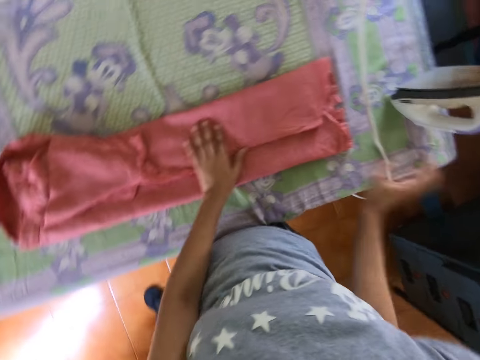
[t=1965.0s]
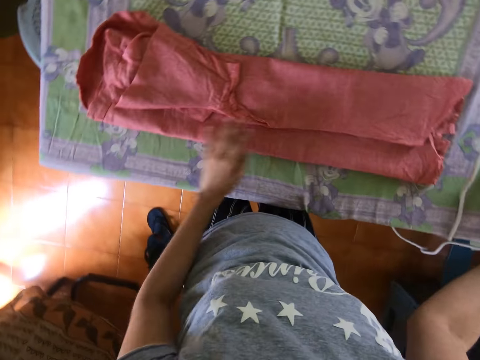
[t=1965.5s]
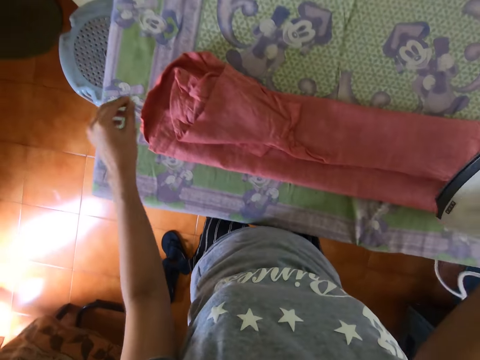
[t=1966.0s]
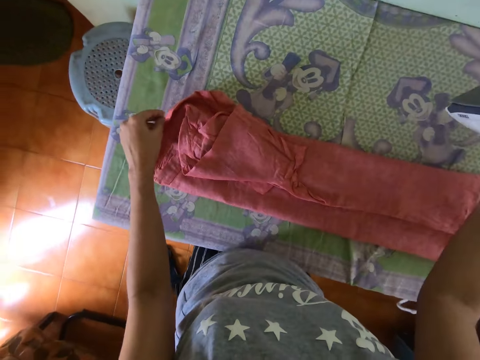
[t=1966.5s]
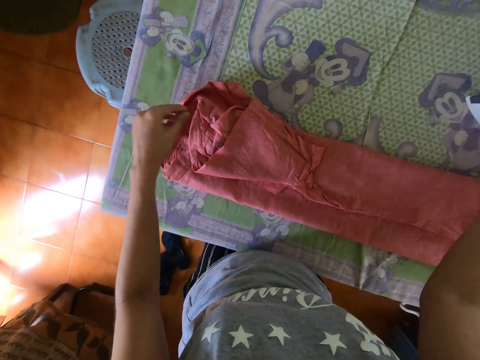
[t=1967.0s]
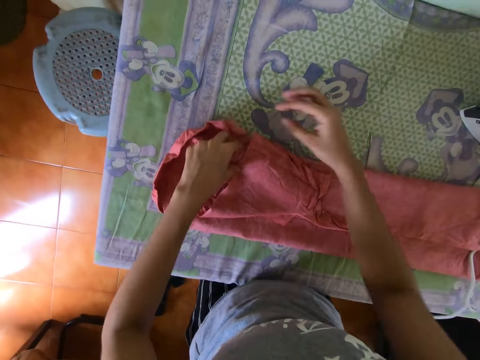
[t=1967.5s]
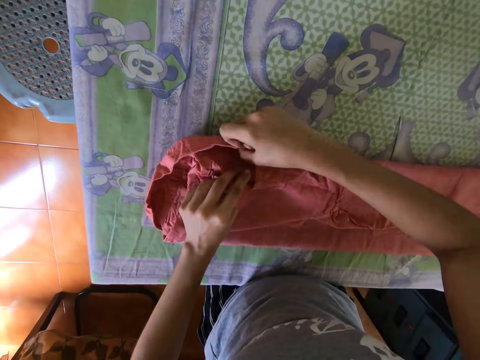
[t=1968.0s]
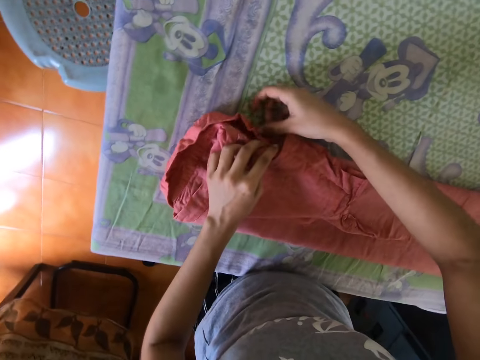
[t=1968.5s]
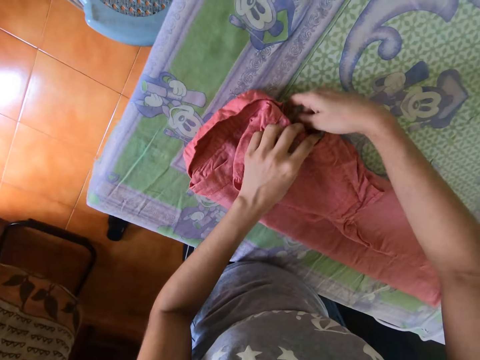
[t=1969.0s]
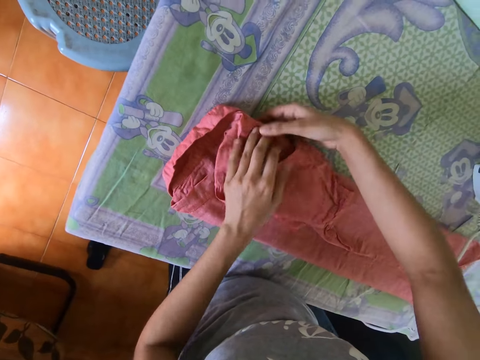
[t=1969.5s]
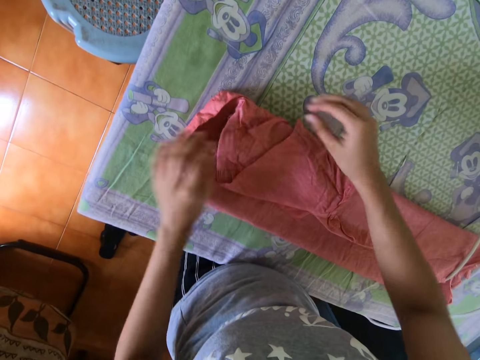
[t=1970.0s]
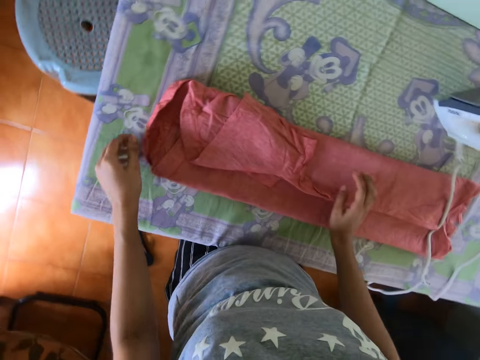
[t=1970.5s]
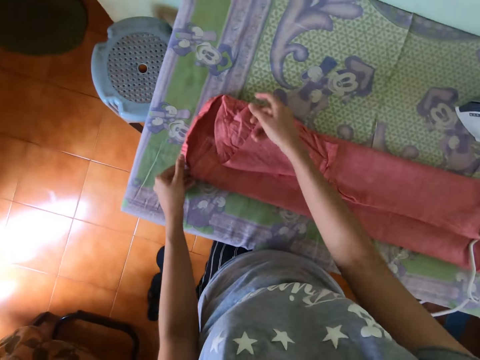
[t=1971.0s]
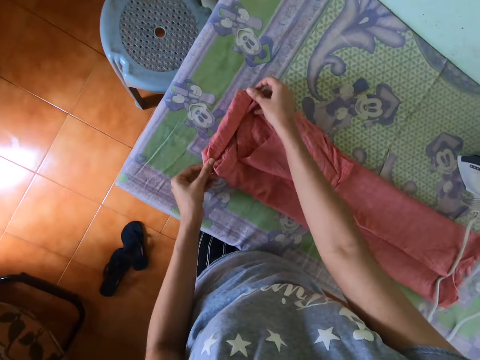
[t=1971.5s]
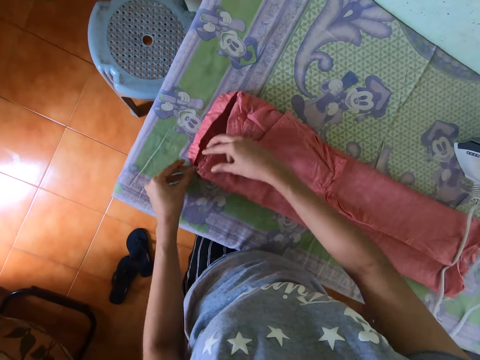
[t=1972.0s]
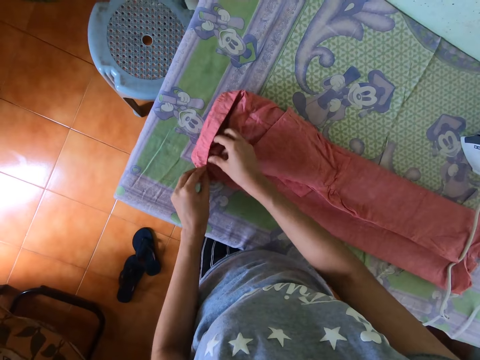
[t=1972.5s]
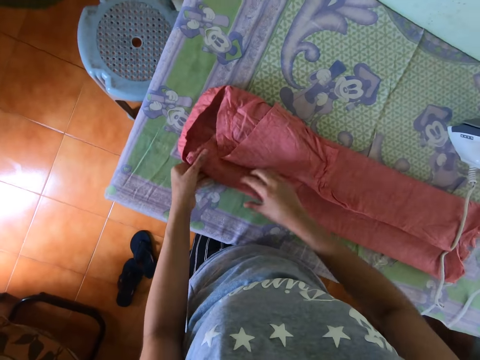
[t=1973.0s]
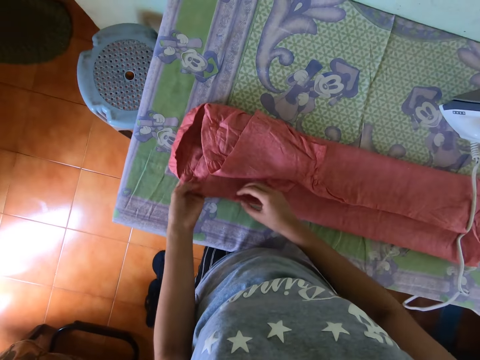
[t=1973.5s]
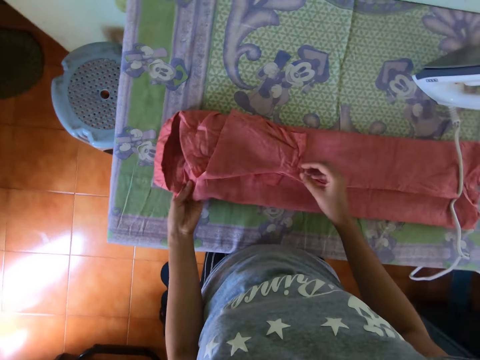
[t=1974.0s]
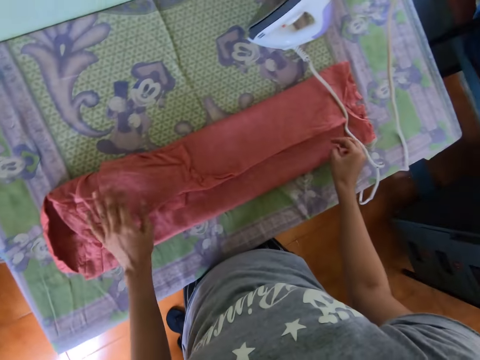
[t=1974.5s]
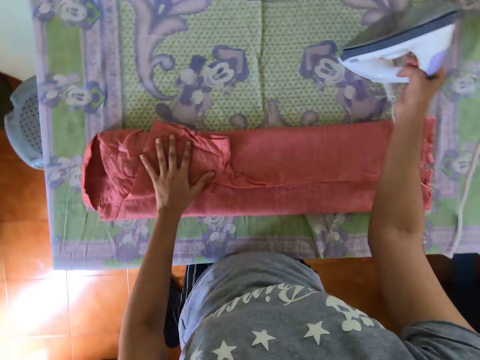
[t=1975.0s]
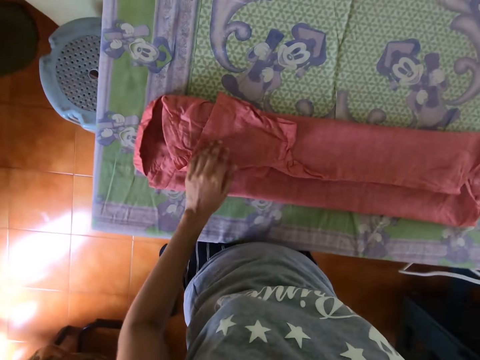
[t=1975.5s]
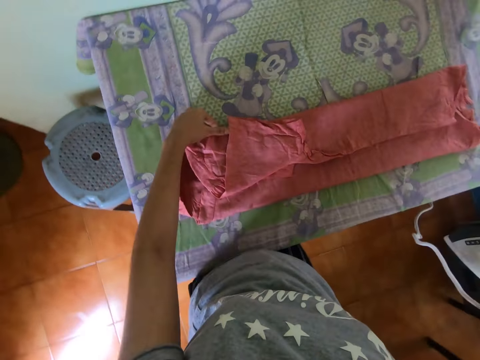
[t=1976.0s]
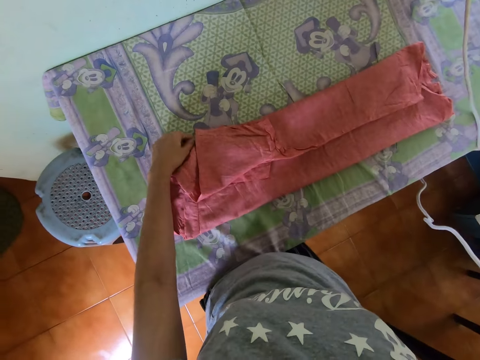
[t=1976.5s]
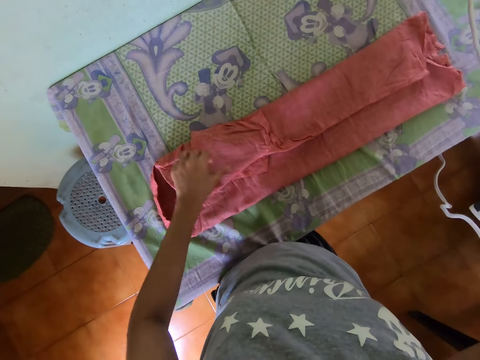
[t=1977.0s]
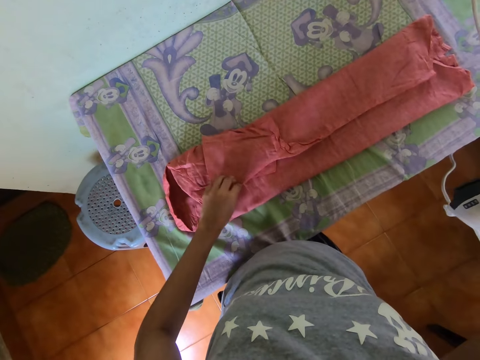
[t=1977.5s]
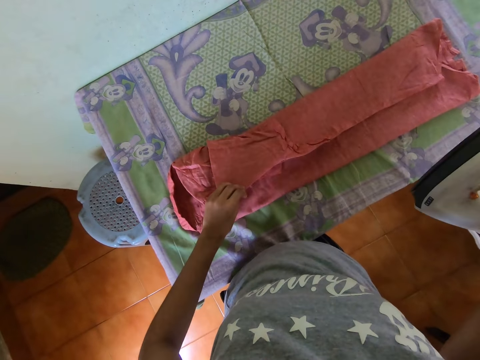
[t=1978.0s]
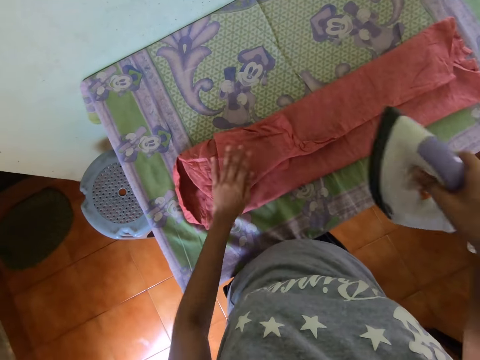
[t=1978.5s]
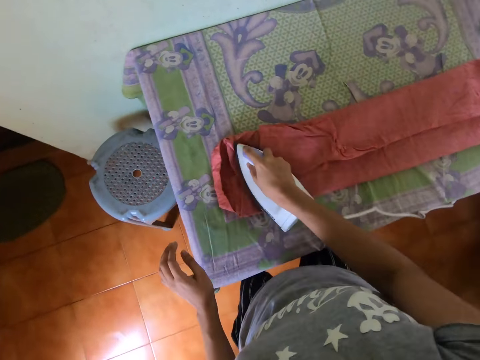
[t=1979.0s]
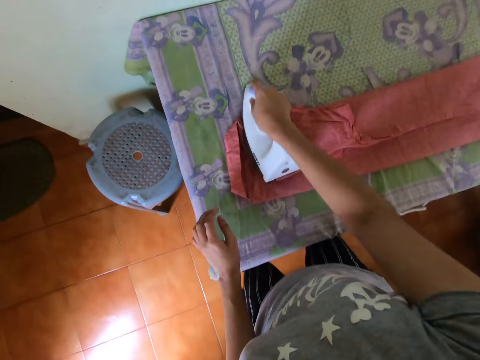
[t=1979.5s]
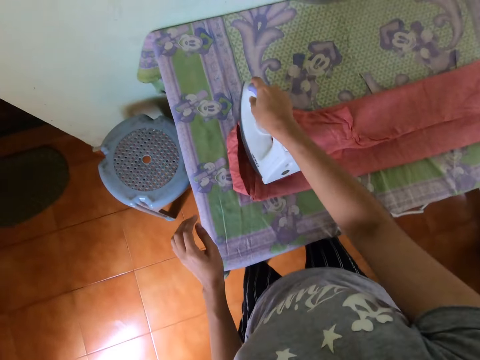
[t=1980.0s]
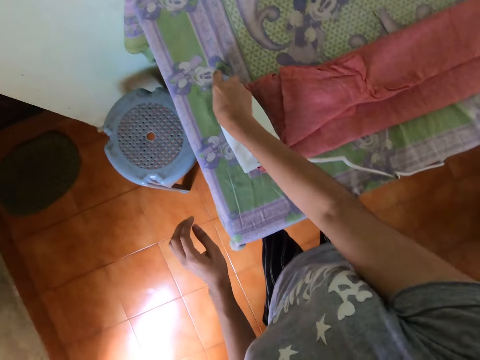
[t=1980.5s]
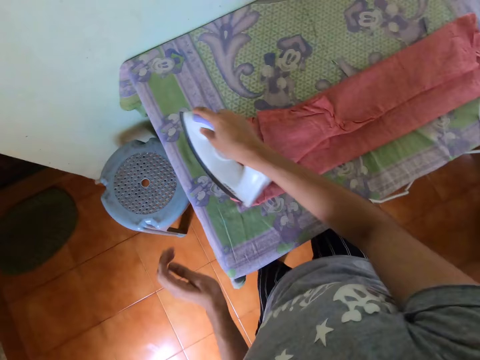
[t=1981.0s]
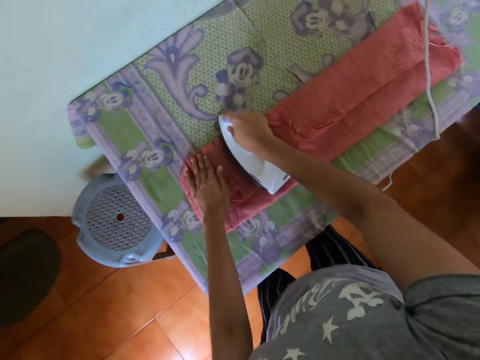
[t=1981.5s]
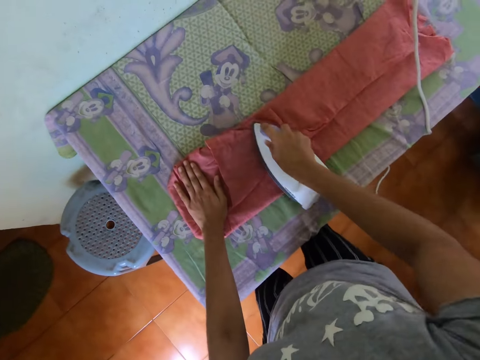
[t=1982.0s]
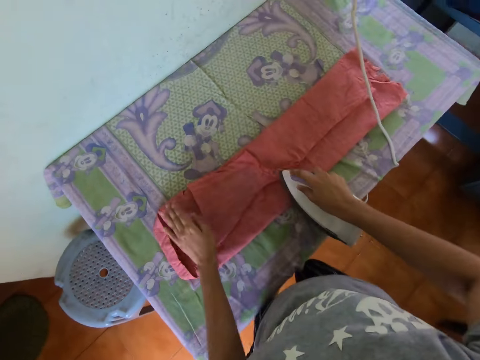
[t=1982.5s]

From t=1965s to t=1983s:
The camera wearer picks up the iron box. They put the iron box on the ironing board. They drop the cloth on the table. They fold the shirt. They adjust the cloth. They pick up the iron box. They adjust the cloth. They iron the cloth with the iron box.

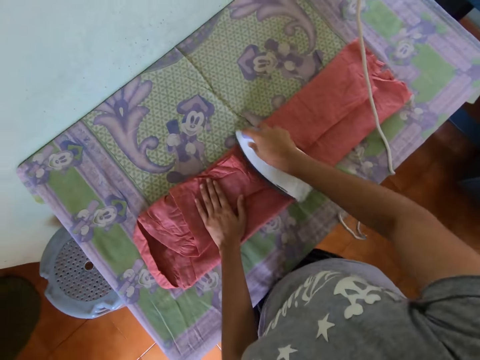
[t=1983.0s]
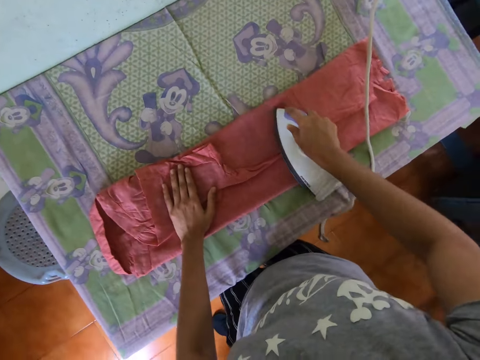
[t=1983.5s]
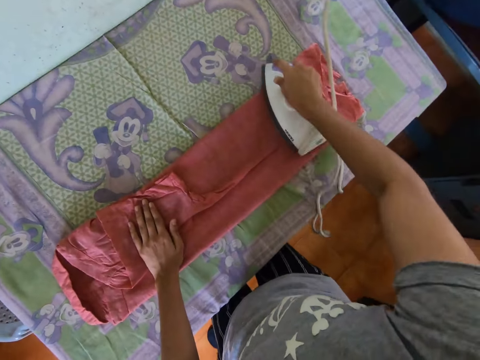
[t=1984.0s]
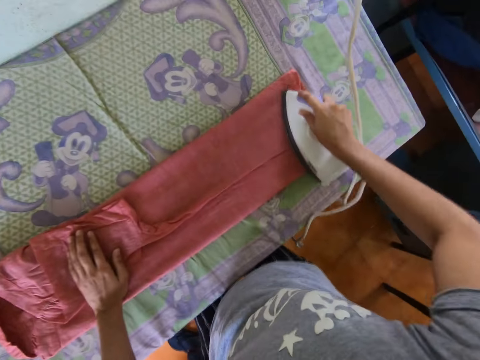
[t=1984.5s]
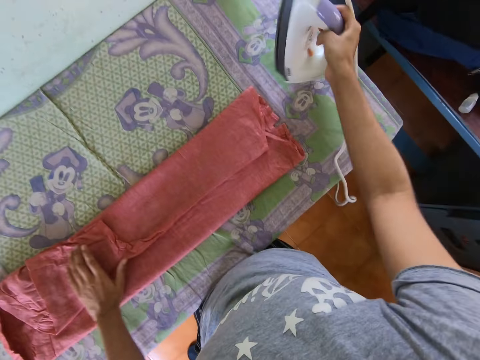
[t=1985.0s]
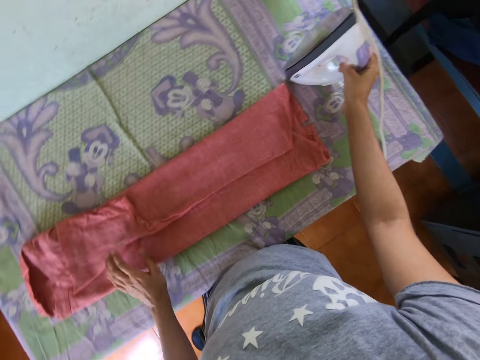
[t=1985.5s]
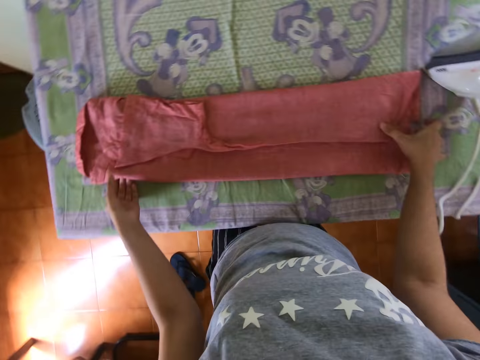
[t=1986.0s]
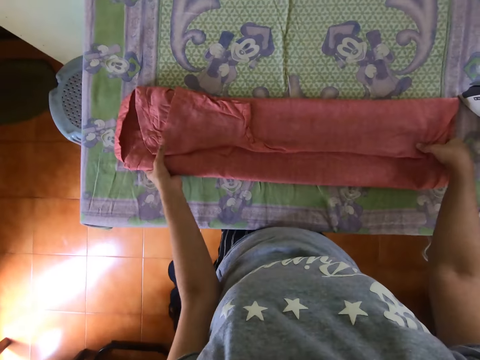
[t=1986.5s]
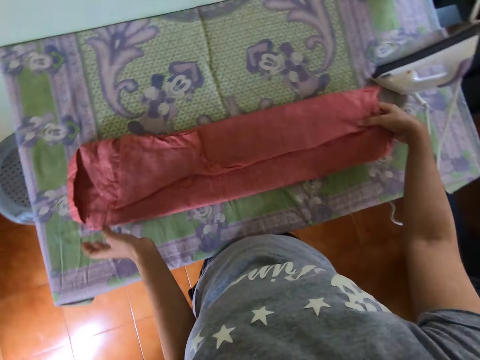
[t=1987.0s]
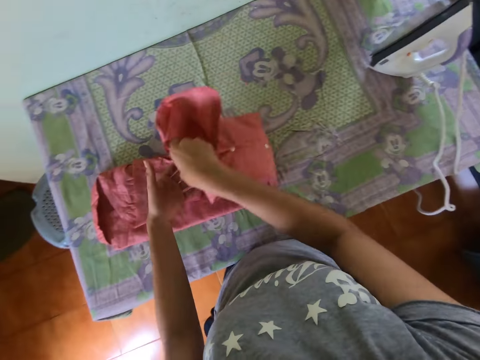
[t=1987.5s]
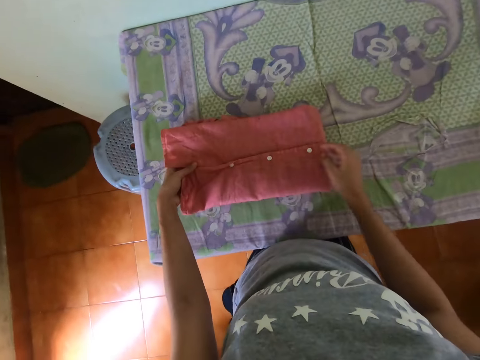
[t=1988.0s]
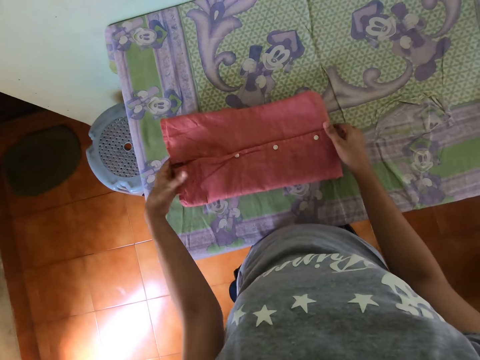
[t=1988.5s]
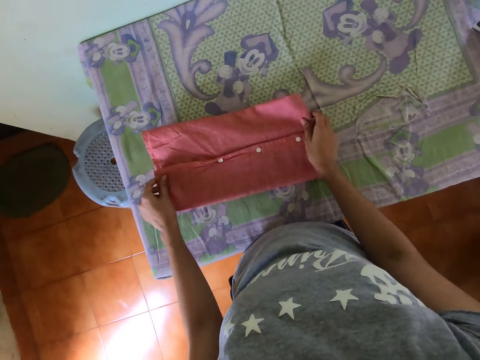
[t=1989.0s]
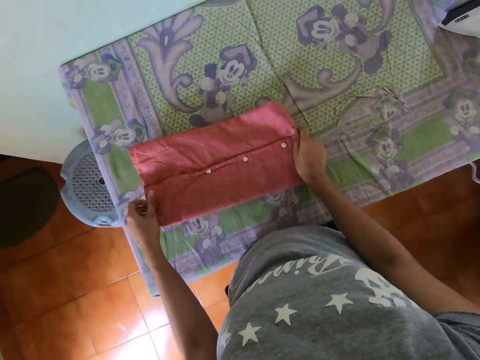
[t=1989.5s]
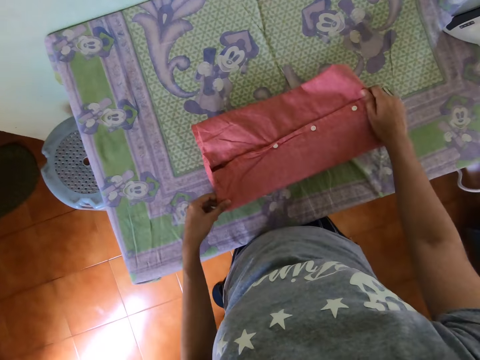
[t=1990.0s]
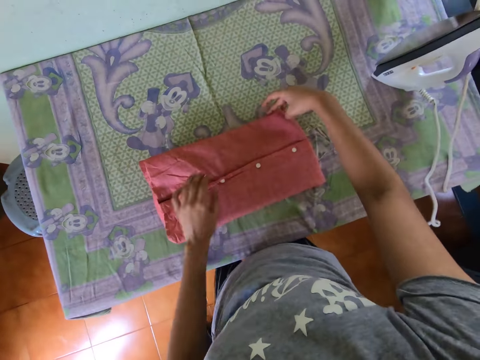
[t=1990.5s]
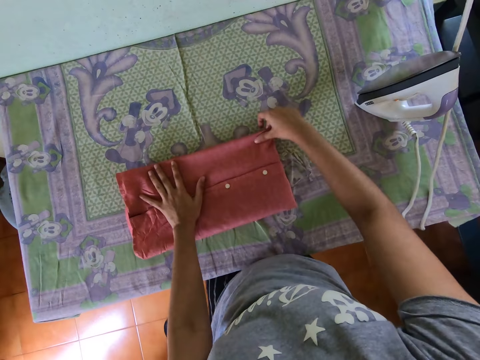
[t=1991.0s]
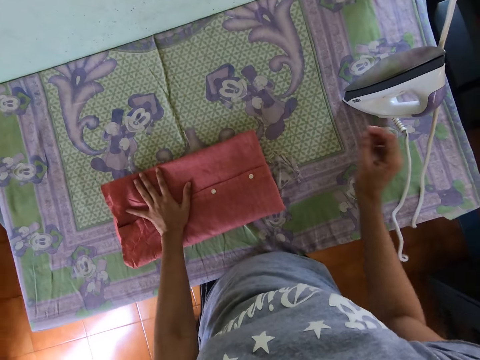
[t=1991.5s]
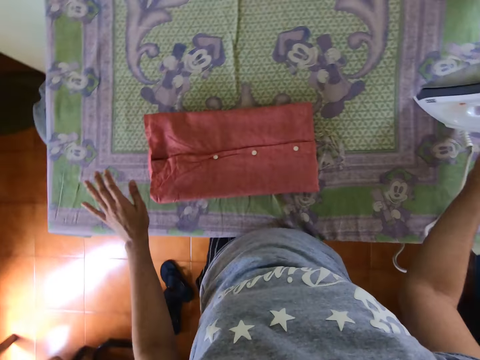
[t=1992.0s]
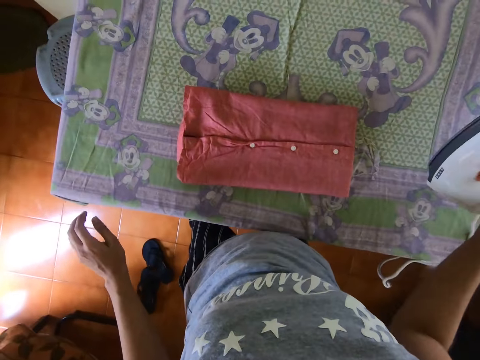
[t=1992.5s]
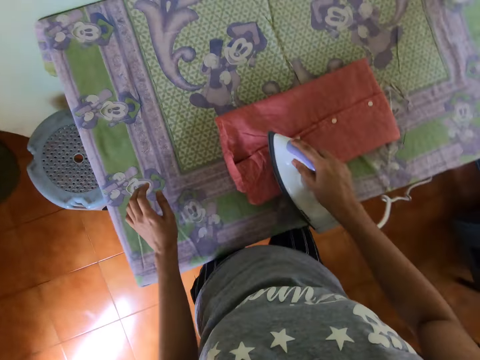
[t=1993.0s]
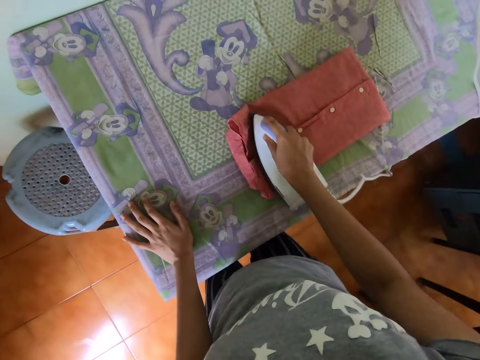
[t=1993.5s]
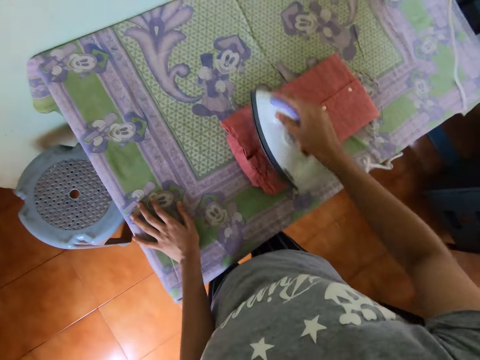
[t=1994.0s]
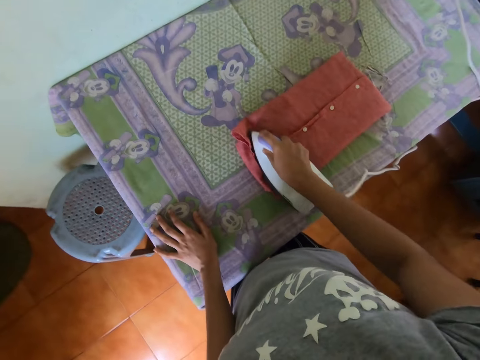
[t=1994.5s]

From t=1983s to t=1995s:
The camera wearer puts the iron box on the ironing board. They drop the cloth on the table. They fold the shirt. They pick up the iron box. They iron the cloth with the iron box.
